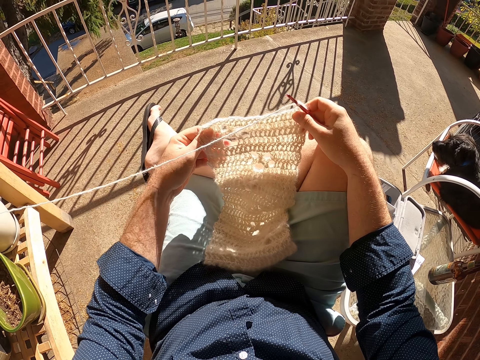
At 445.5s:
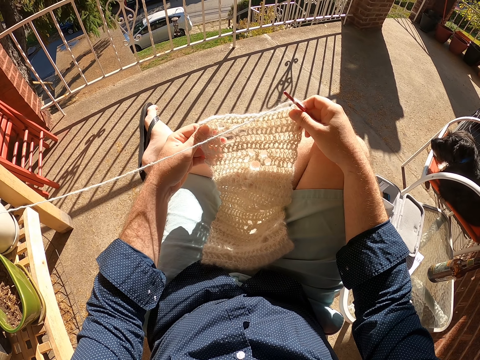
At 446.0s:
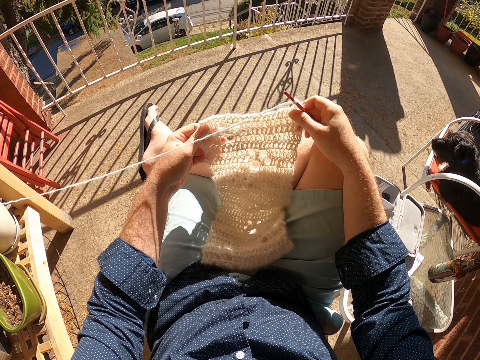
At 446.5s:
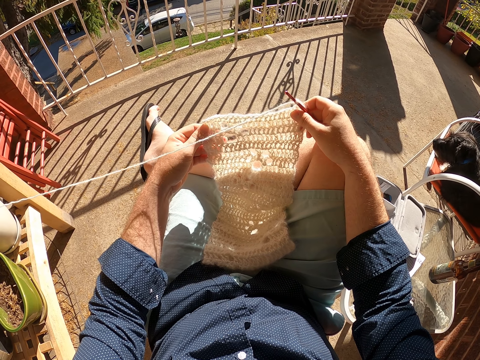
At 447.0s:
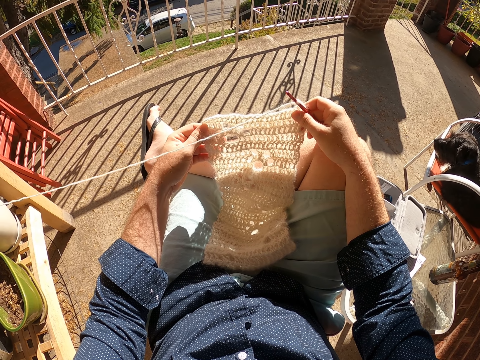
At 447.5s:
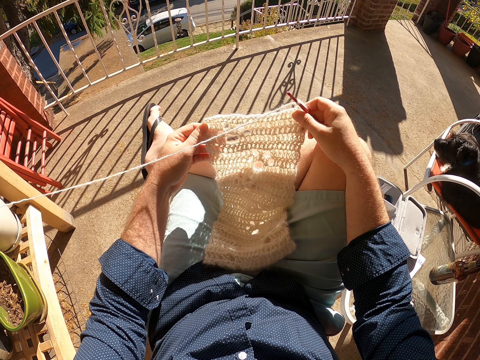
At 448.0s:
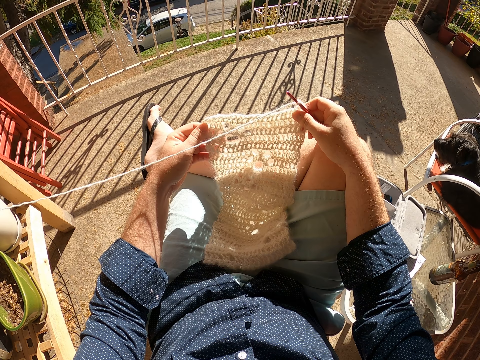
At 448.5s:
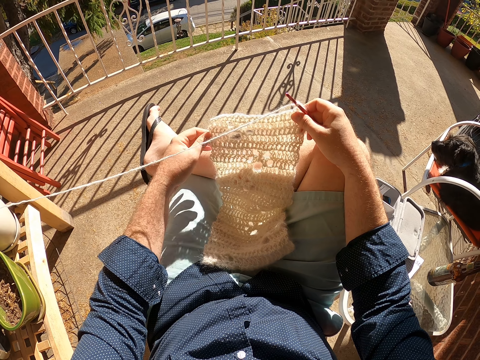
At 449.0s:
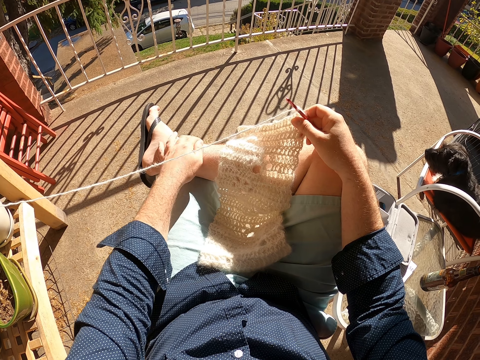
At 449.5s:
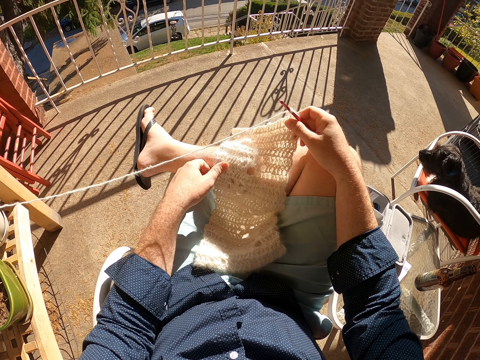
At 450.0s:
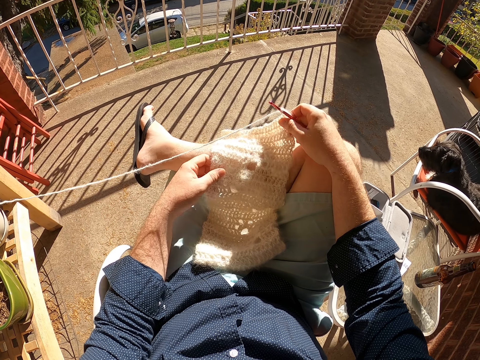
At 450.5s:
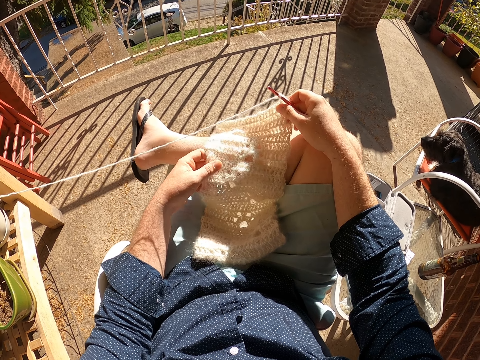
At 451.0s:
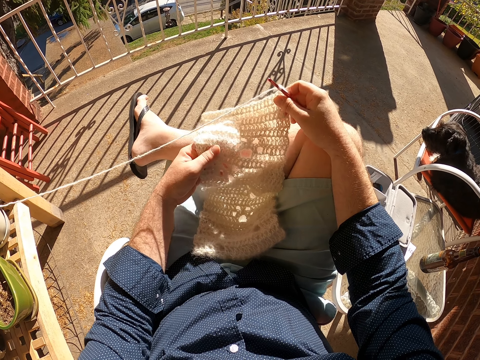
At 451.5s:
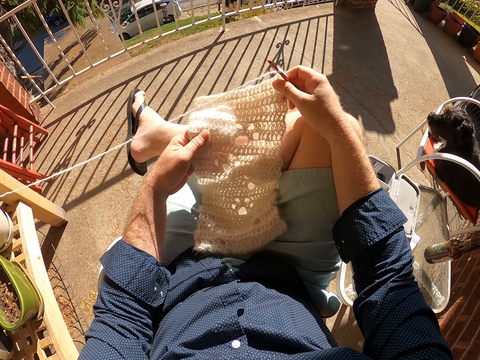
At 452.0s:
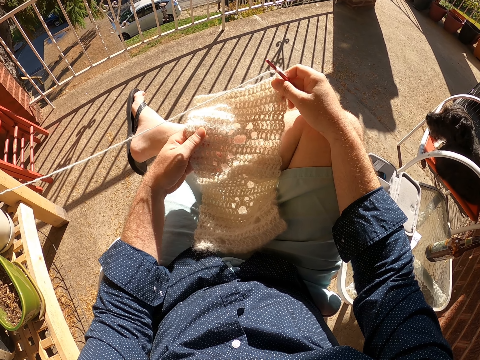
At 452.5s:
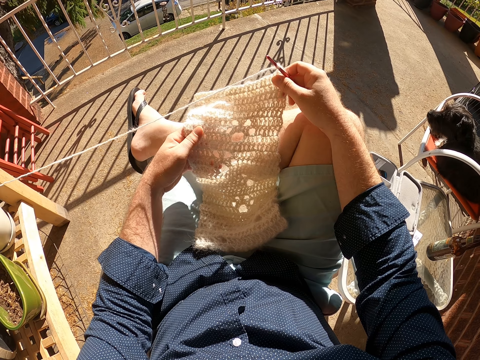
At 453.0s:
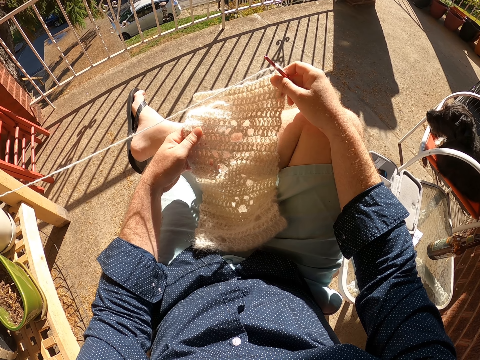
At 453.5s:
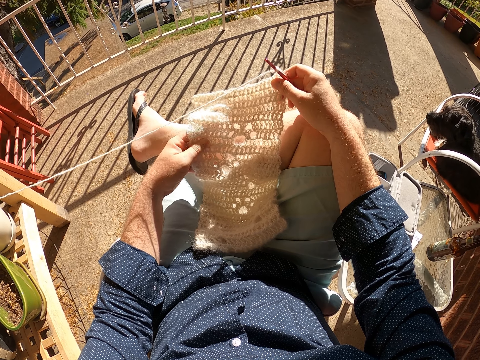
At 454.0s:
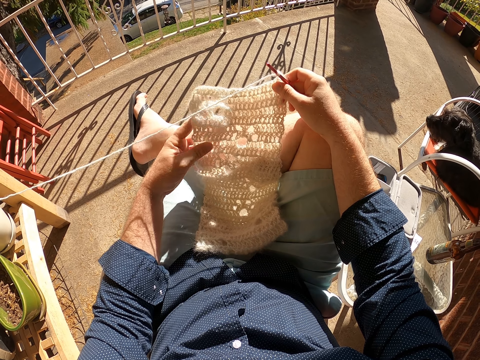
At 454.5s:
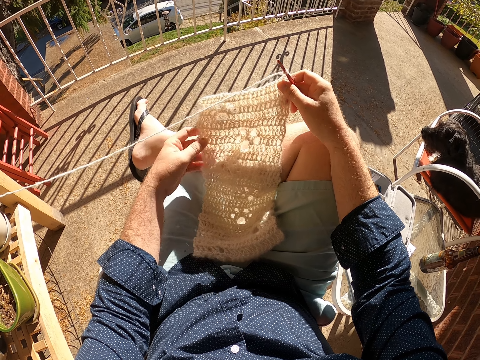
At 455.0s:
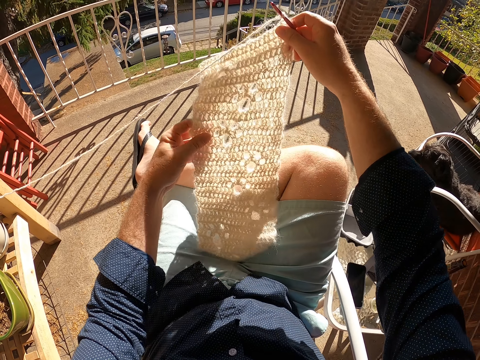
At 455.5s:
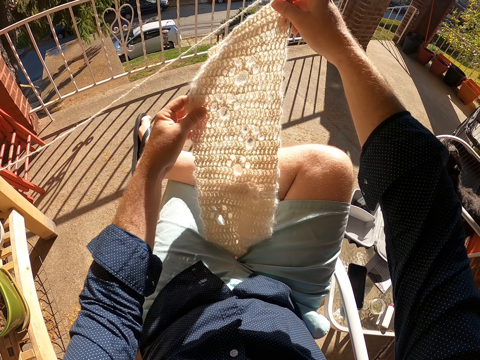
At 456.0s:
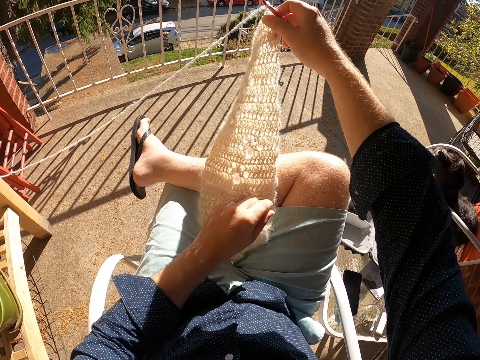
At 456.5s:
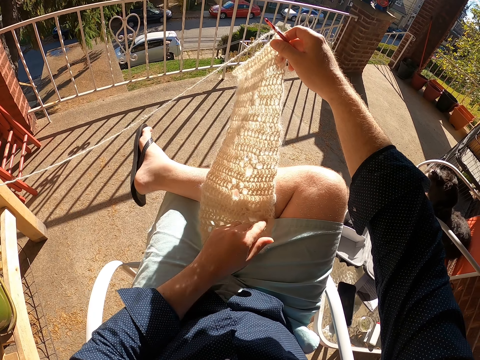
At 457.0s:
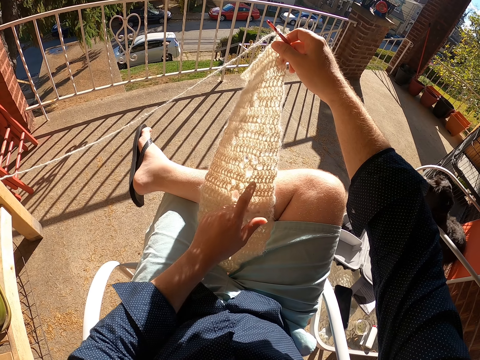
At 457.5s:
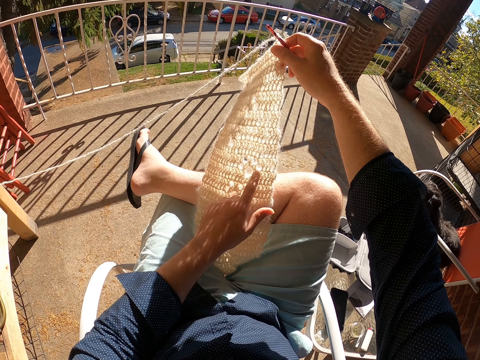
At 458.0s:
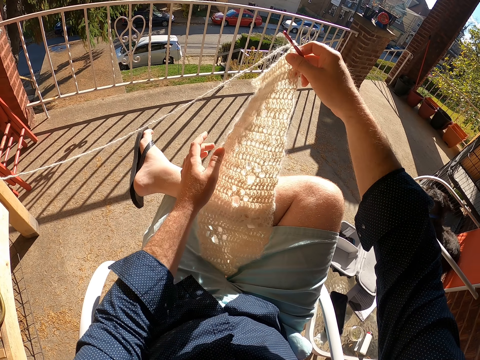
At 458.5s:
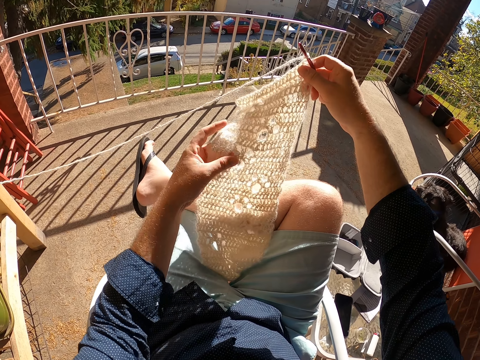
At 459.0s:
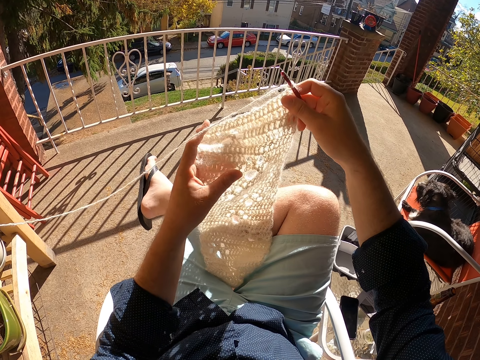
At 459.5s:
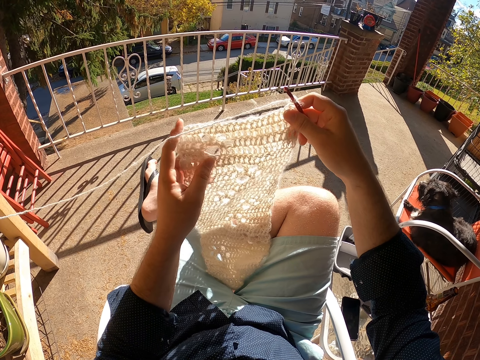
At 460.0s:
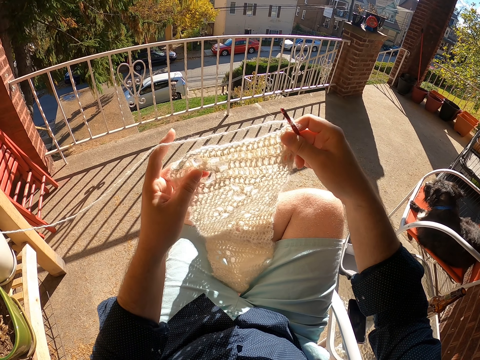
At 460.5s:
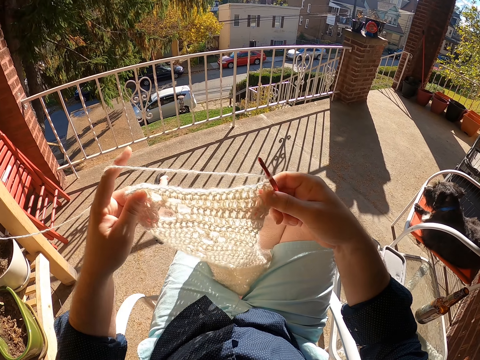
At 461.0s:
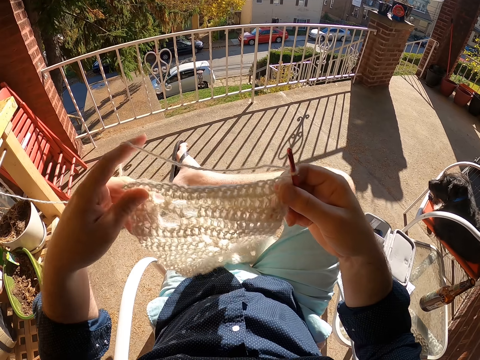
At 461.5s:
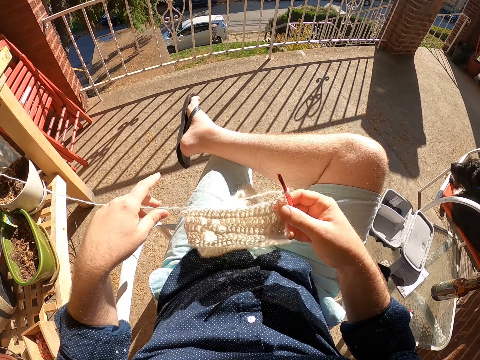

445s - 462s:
The camera wearer scratches his leg with his left hand. He holds the crocheted yarn in his right hand in his left hand. He touches the crocheted yarn in his right hand to his left hand. He counts on the holes. He holds the crocheted yarn in his right hand in his left hand.

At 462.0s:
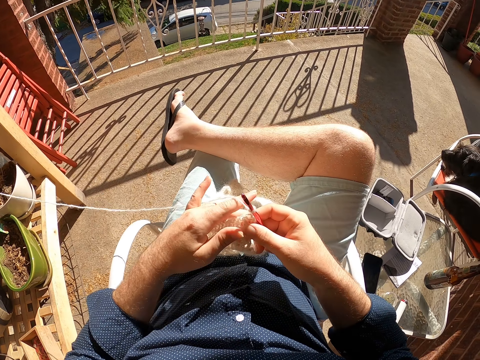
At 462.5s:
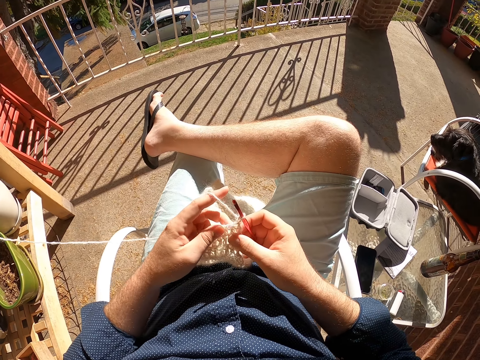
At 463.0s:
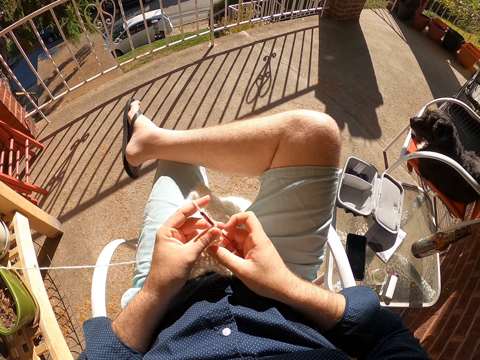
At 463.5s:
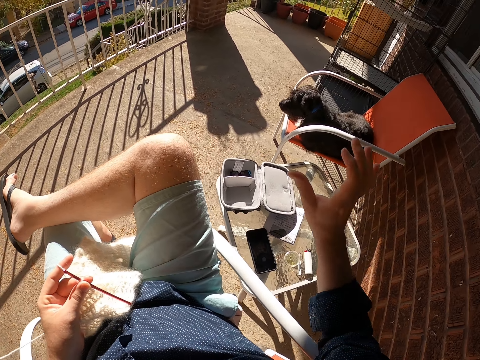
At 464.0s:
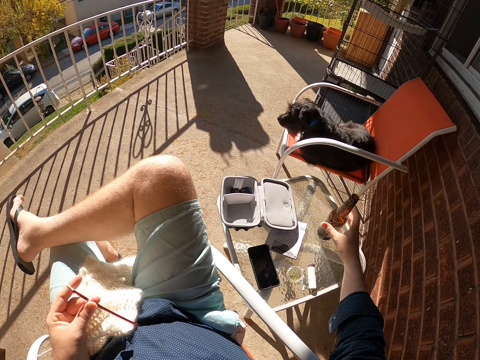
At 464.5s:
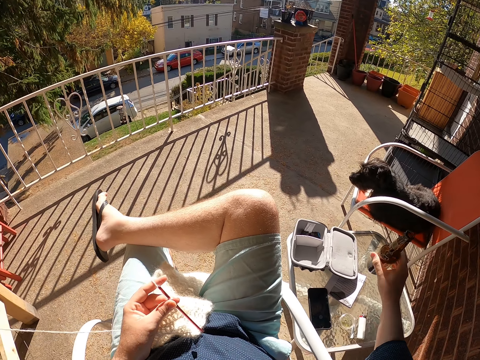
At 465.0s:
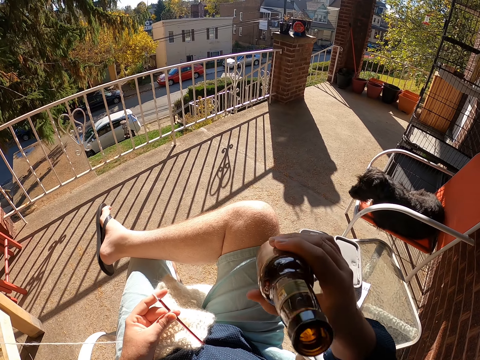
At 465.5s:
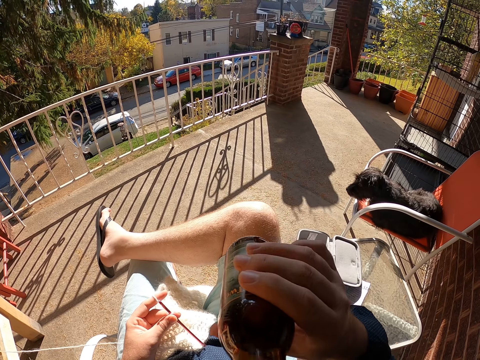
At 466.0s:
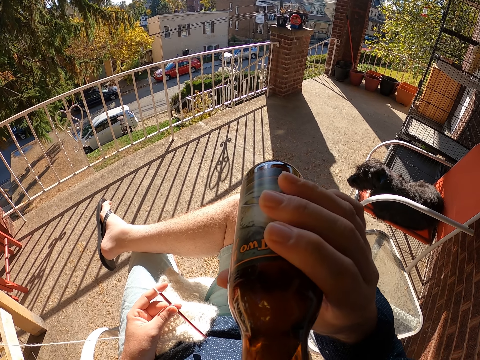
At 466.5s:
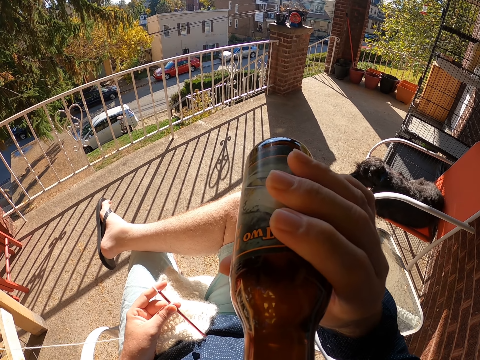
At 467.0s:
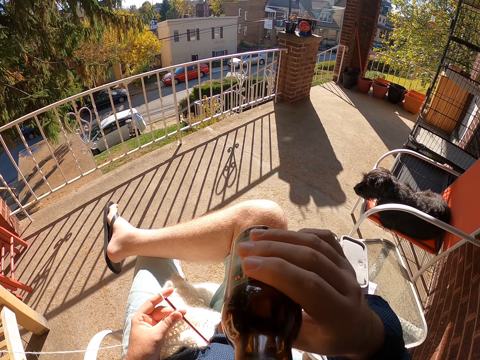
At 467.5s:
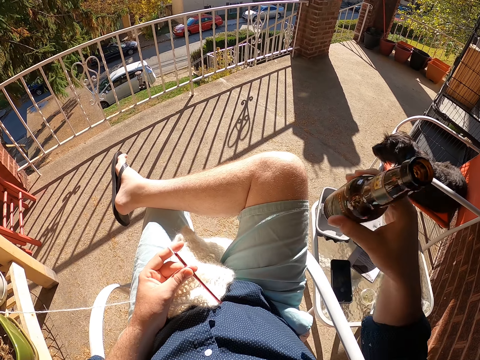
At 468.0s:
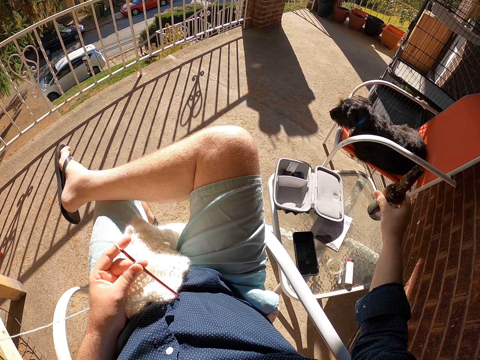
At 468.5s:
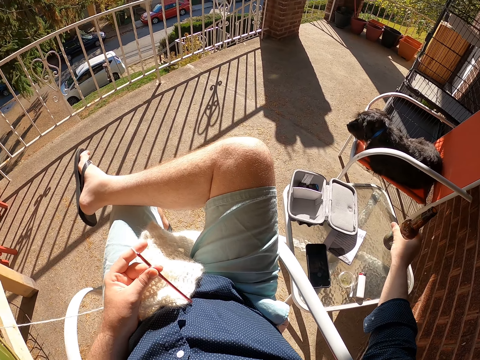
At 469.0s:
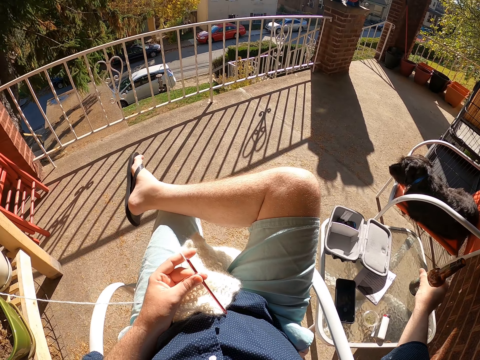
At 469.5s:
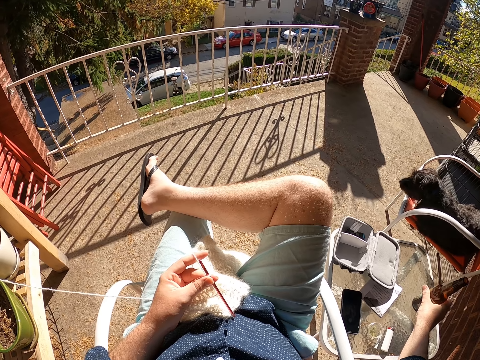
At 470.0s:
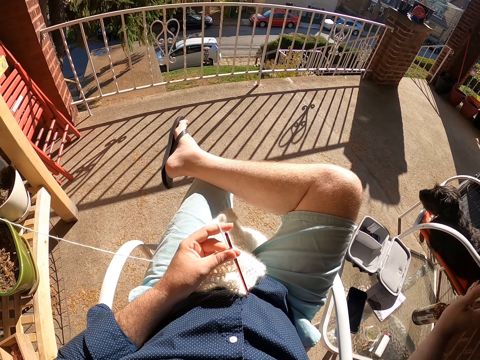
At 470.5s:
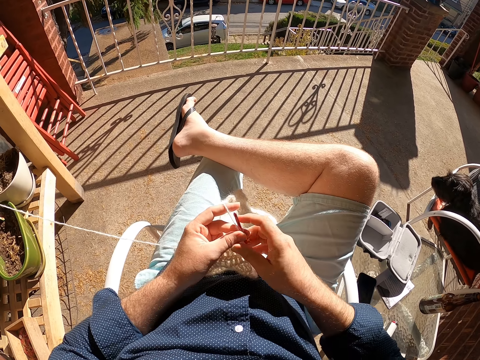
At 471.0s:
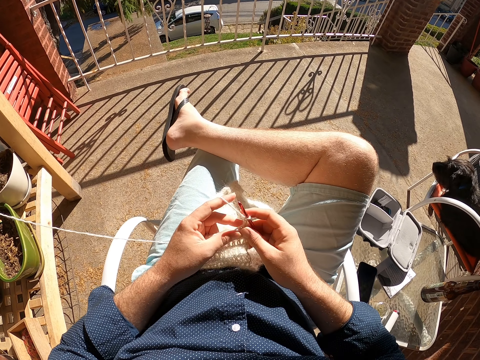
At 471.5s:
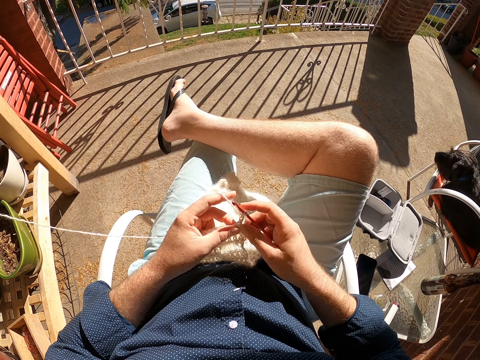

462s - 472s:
The camera wearer crochets a scarf. He picks the bottle on the table with his right hand. He drinks from the bottle in his right hand. He drops the bottle in his right hand on the table. He crochets the yarn in his left hand with the crochet pin in his right hand.
